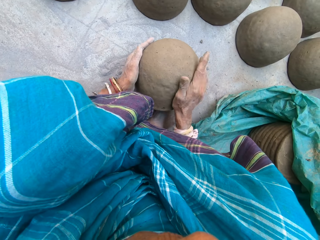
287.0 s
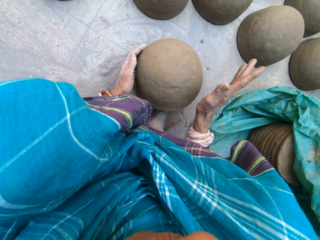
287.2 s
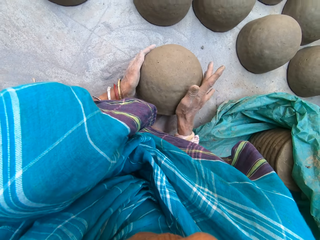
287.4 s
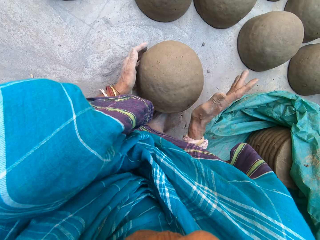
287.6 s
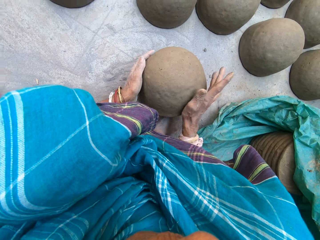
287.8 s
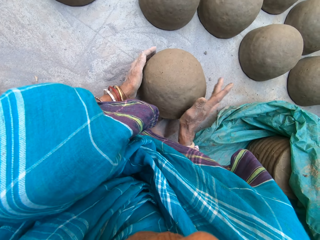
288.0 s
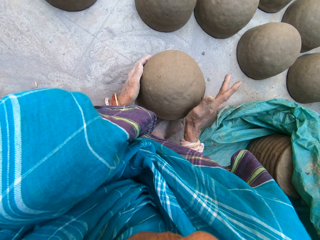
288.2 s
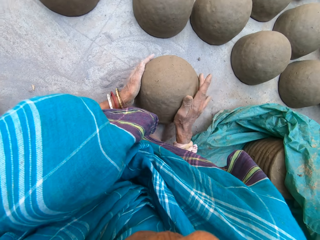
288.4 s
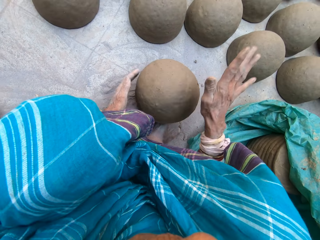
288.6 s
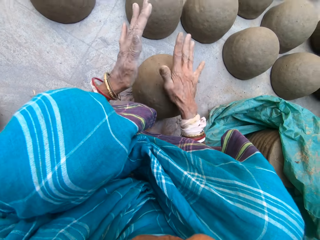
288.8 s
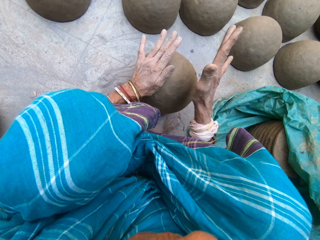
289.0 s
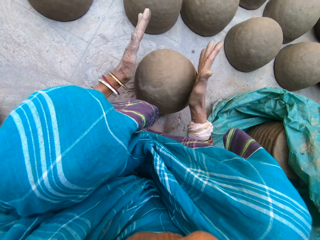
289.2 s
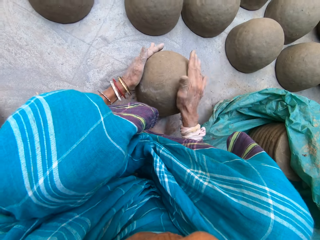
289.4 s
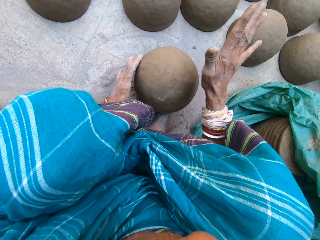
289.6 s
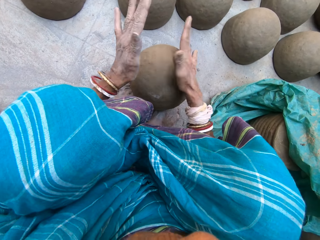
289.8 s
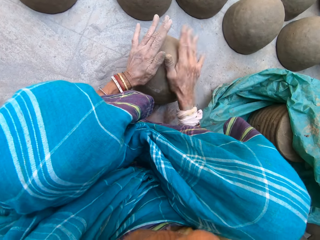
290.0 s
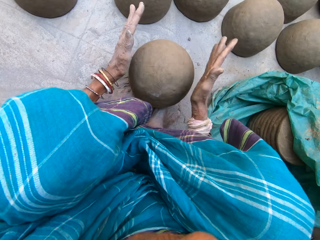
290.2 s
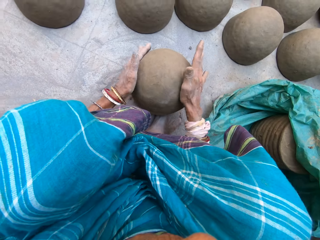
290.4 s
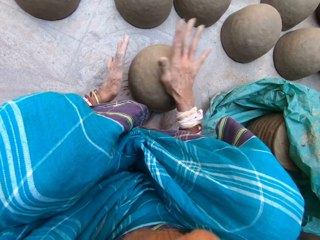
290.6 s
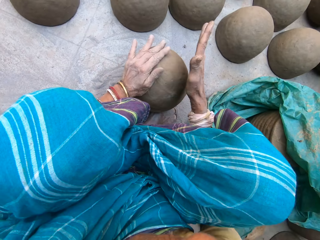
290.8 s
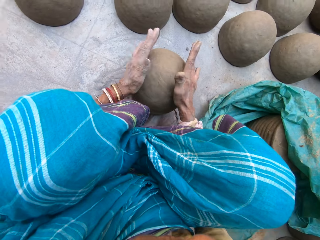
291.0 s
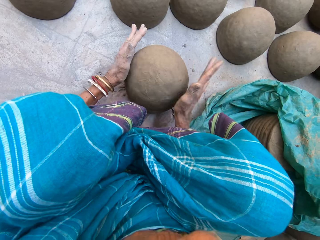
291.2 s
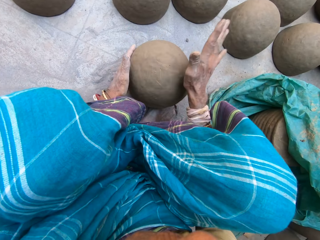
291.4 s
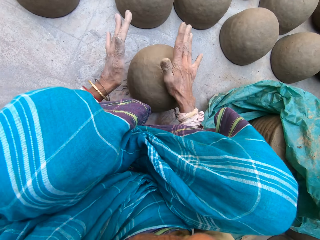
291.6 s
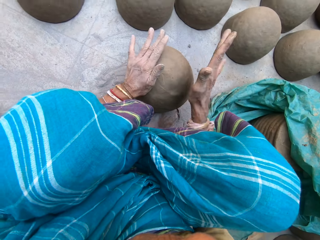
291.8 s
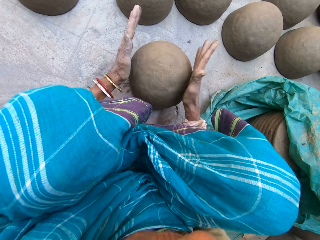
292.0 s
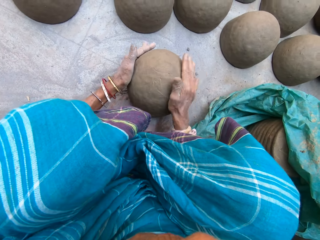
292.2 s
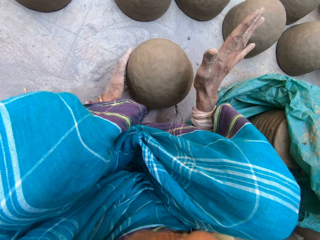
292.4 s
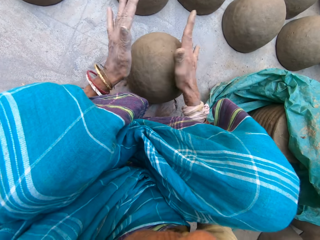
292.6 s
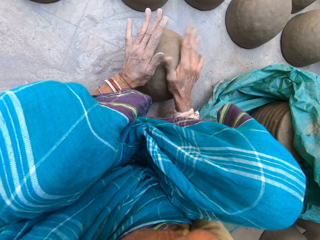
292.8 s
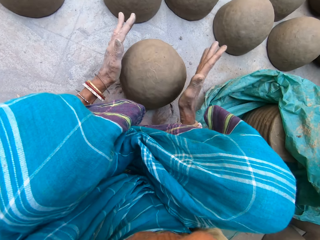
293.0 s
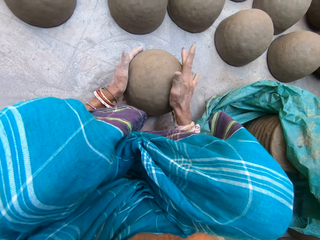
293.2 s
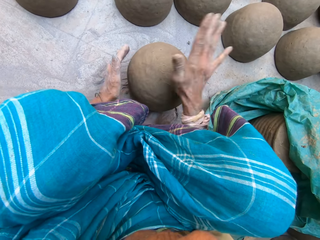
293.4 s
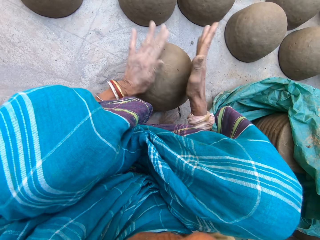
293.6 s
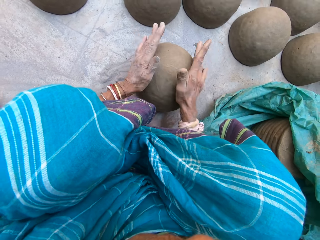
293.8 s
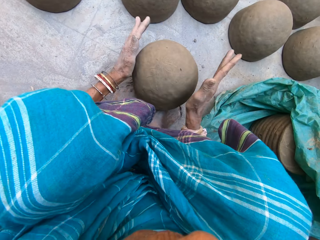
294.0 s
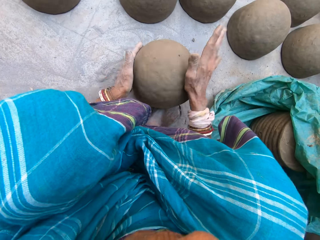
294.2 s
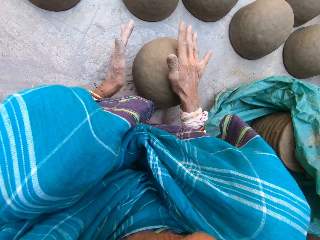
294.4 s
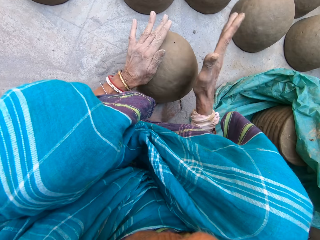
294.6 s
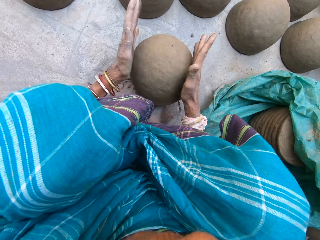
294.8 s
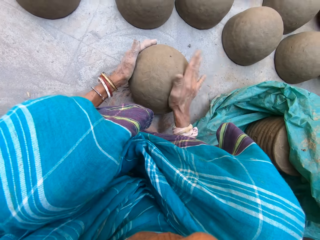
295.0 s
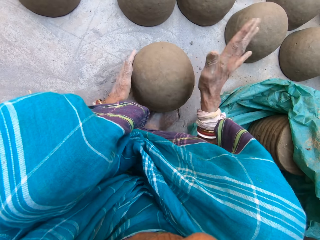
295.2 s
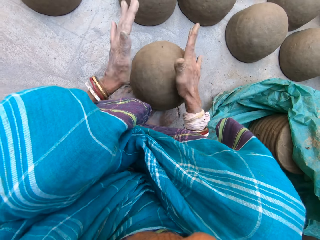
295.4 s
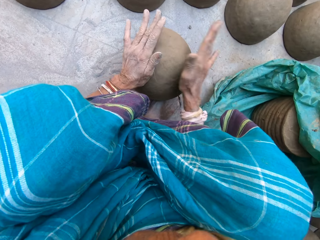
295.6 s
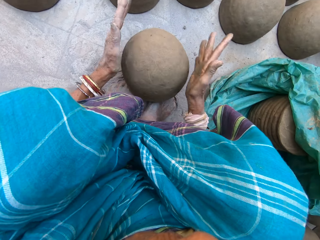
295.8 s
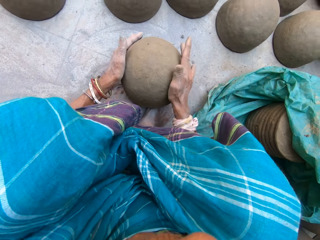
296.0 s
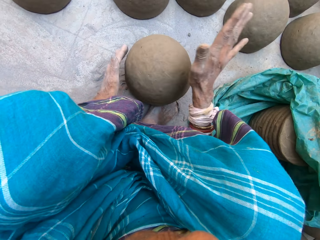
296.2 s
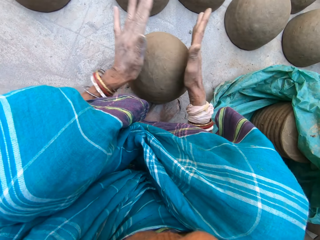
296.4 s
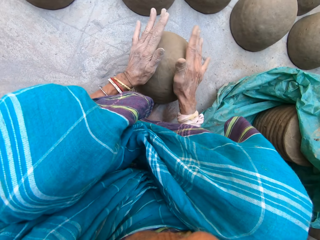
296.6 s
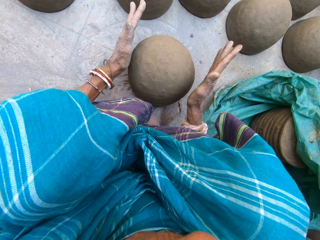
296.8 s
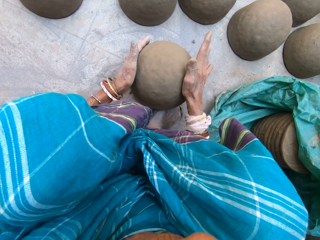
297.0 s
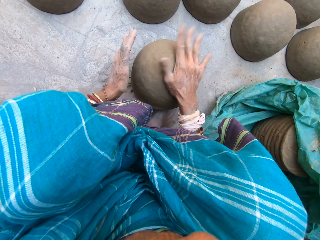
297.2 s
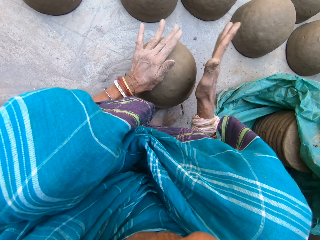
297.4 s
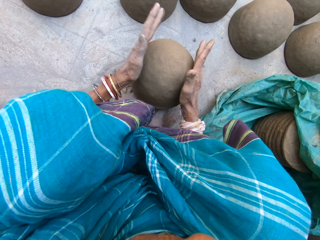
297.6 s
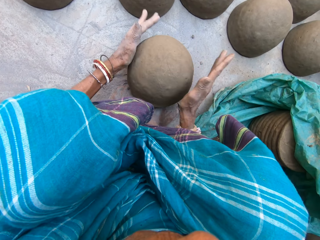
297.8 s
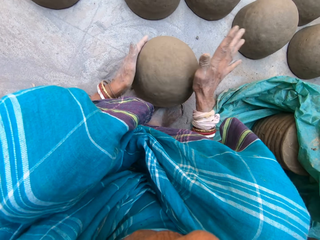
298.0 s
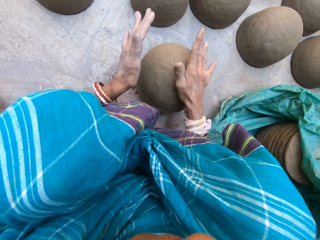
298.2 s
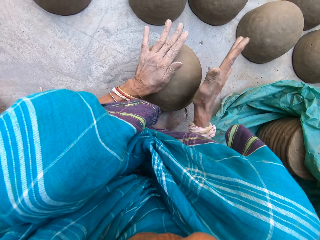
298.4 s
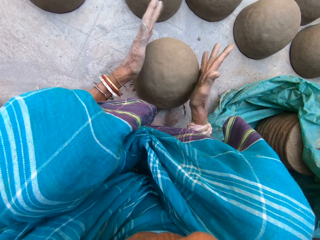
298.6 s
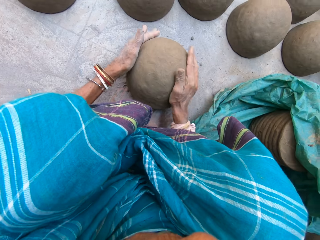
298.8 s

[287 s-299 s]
The camera wearer hits a clay mould with both hands.

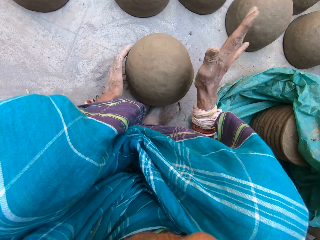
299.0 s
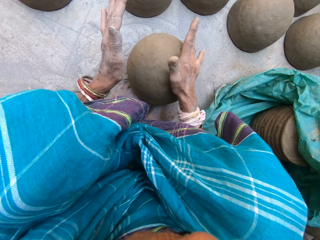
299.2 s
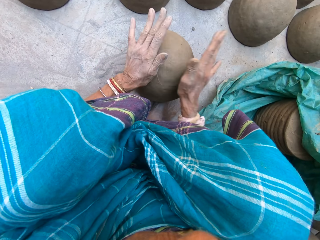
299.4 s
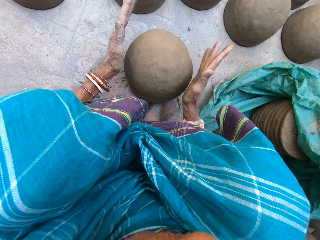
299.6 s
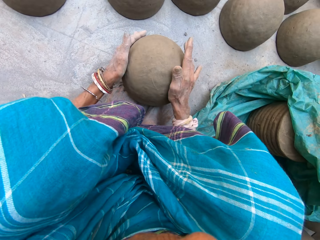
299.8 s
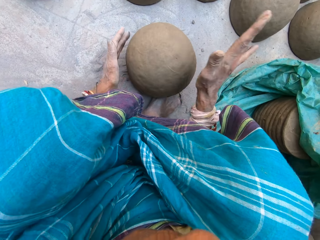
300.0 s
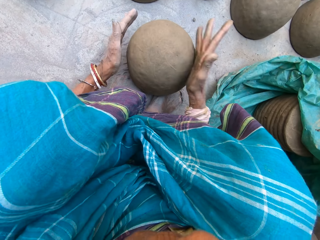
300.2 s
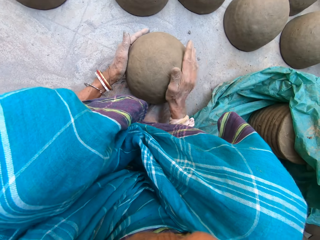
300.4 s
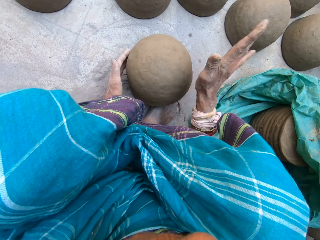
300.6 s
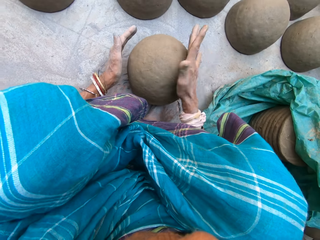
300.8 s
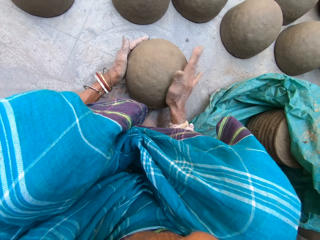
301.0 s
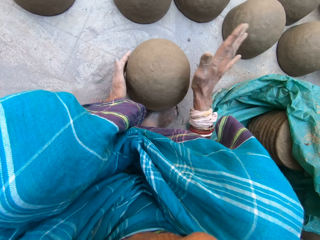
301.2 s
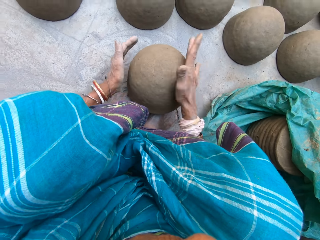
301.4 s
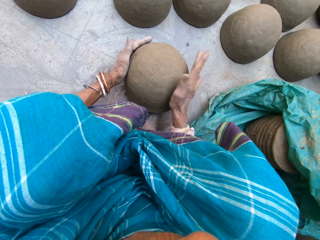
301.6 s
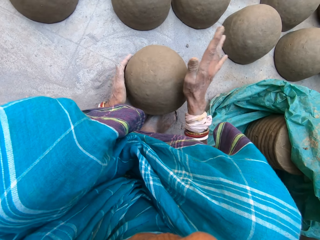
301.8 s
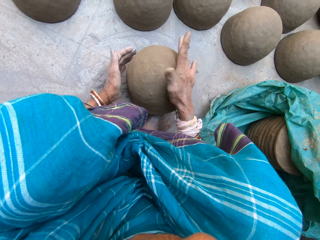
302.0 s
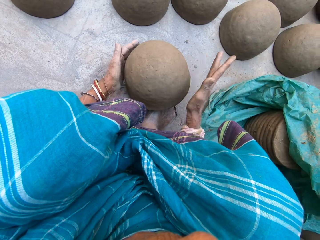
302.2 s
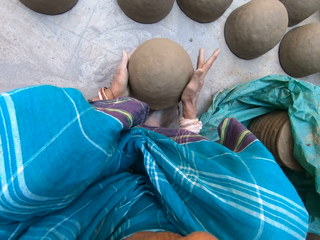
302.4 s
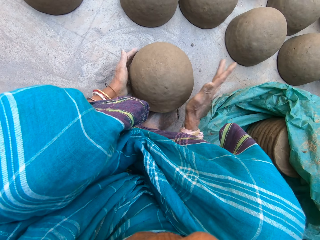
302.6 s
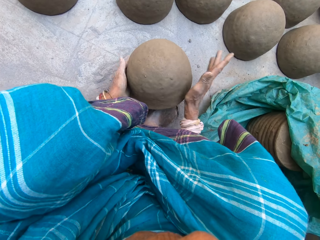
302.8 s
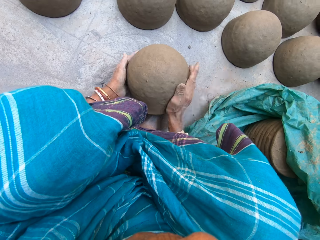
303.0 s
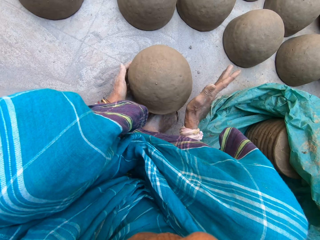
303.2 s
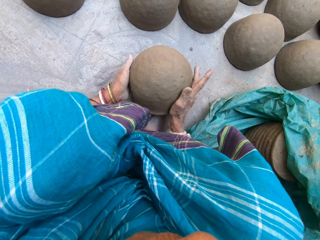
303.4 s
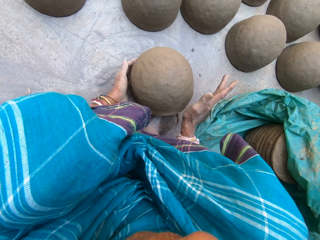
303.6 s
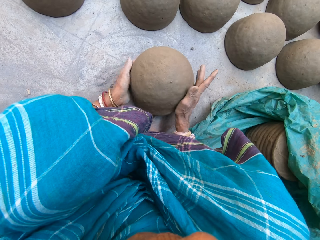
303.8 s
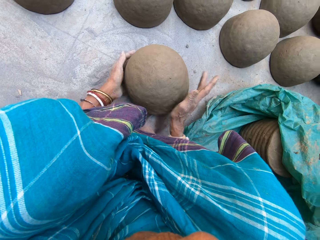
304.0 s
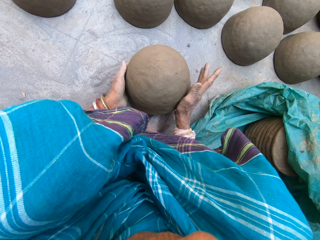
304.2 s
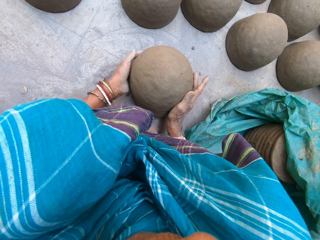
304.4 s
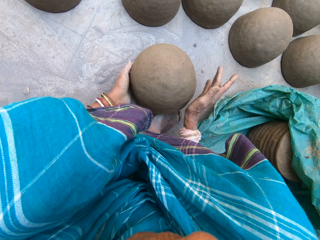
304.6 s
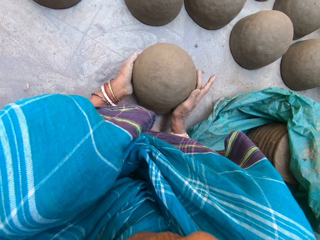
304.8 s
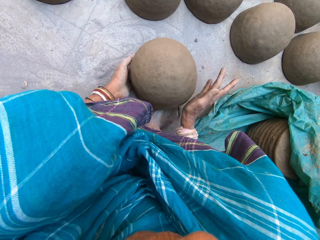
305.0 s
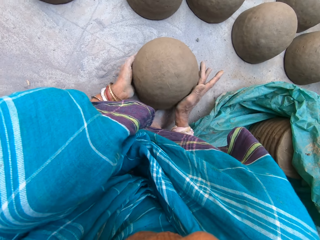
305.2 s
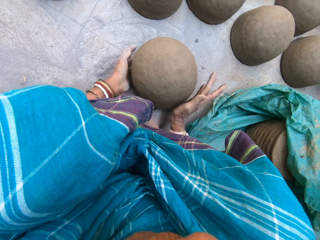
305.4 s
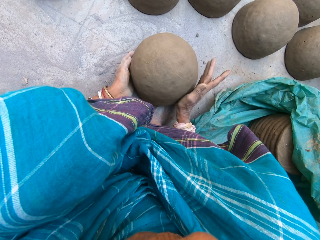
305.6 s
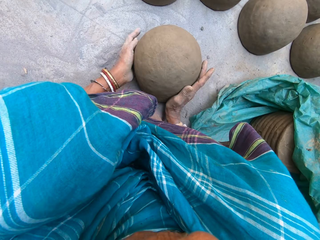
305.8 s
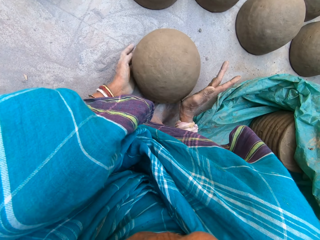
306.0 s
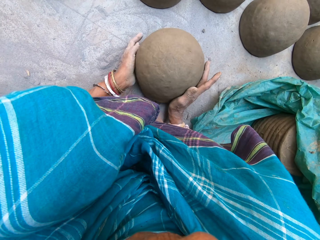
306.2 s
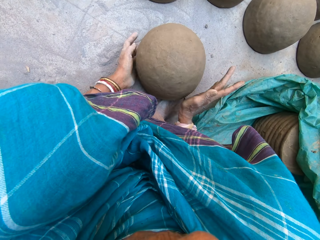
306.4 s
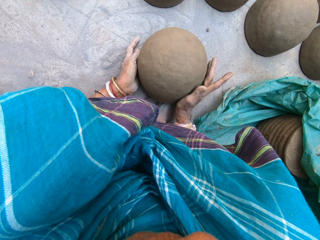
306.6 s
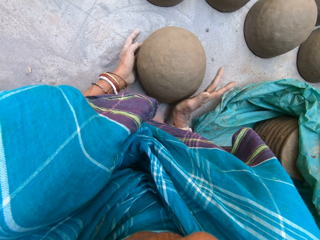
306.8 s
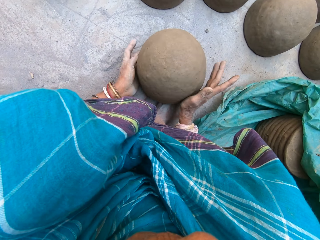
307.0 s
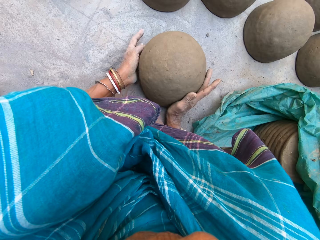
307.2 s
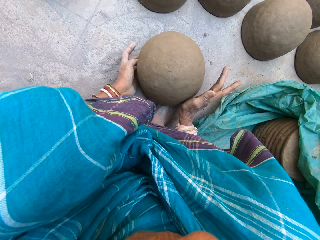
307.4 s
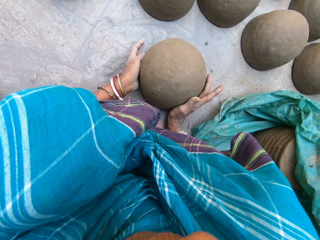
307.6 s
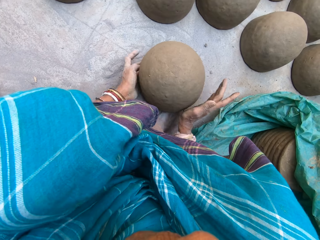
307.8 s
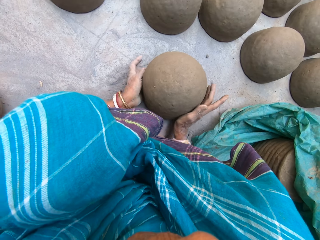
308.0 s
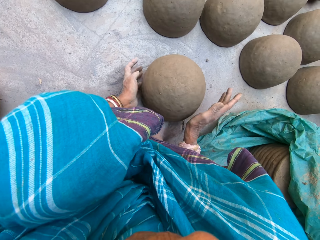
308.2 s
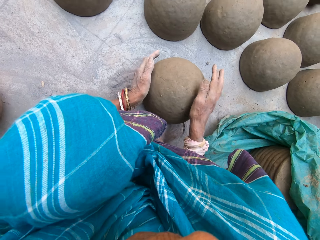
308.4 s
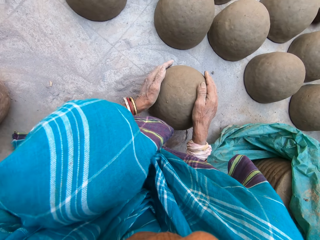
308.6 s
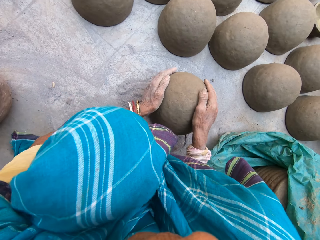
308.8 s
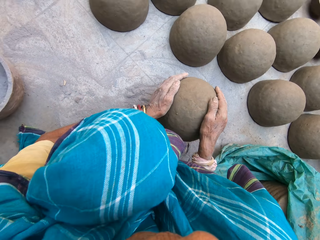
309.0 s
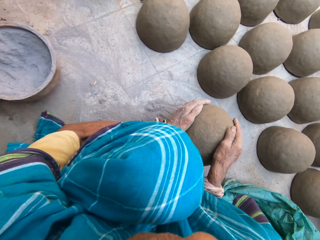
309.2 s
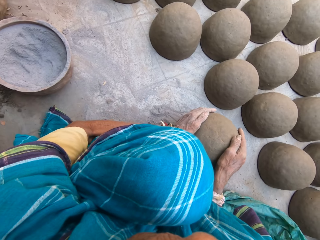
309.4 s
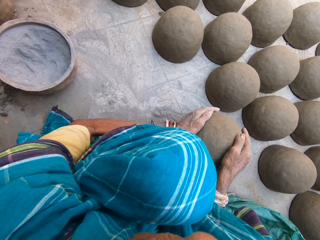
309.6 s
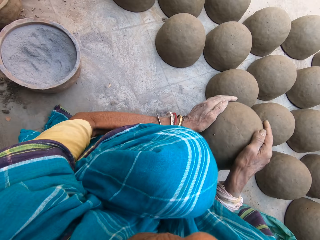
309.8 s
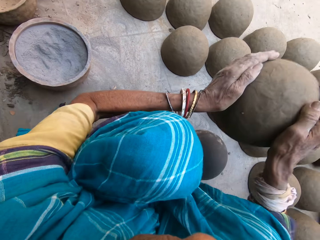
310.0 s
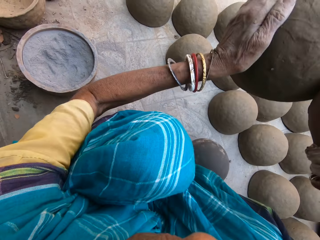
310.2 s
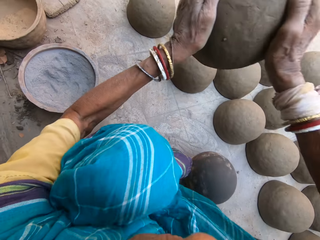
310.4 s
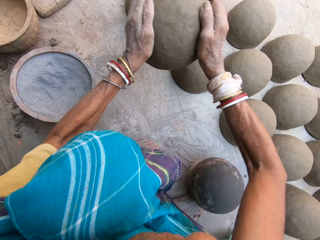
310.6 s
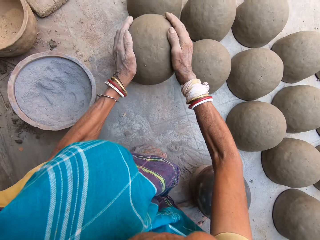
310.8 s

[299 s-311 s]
The camera wearer shapes the clay mould. They lift the clay mould and carry the clay mould.
